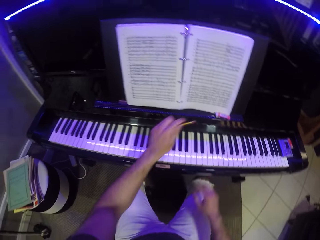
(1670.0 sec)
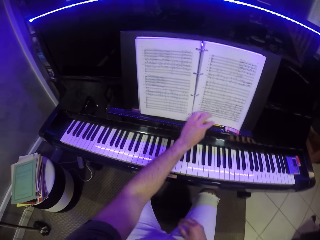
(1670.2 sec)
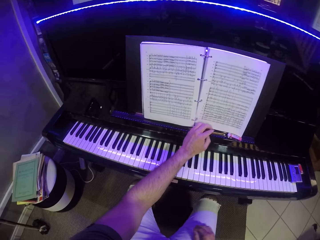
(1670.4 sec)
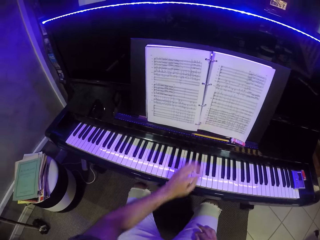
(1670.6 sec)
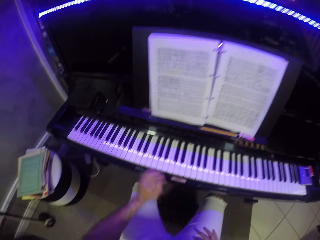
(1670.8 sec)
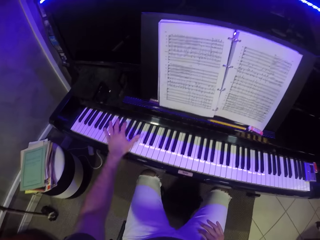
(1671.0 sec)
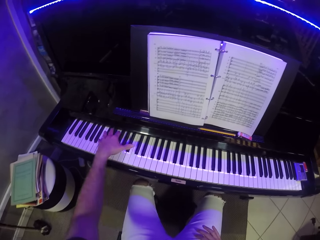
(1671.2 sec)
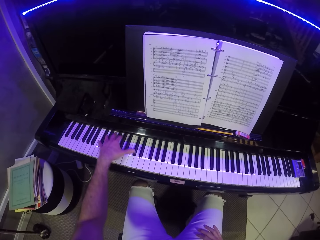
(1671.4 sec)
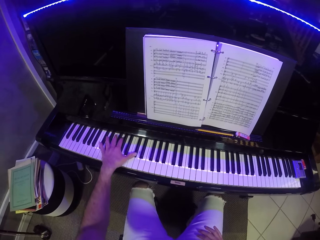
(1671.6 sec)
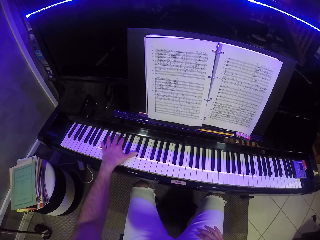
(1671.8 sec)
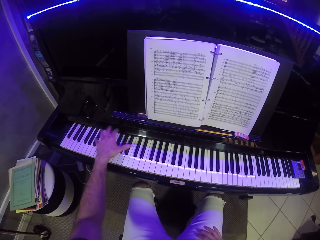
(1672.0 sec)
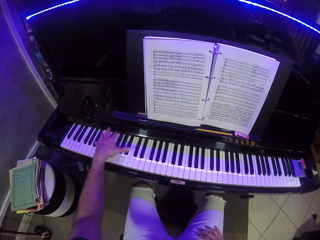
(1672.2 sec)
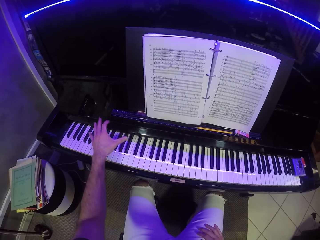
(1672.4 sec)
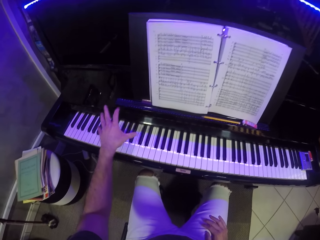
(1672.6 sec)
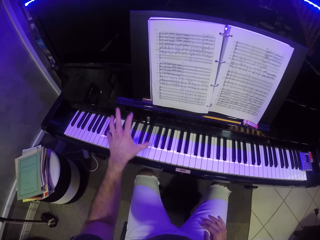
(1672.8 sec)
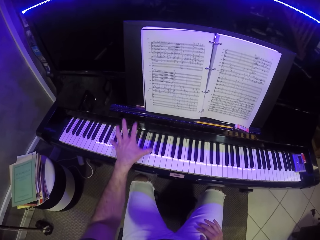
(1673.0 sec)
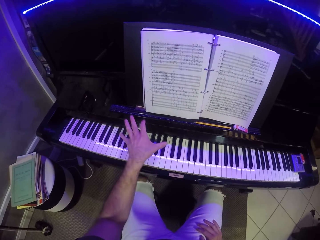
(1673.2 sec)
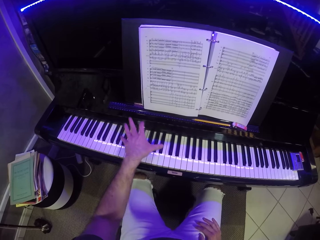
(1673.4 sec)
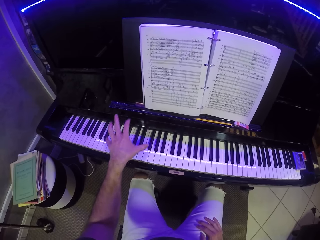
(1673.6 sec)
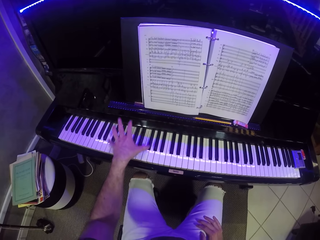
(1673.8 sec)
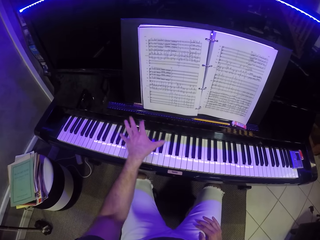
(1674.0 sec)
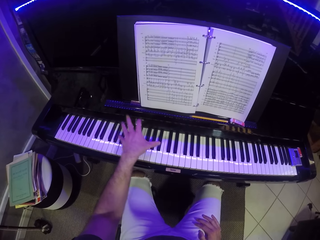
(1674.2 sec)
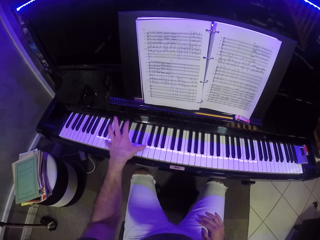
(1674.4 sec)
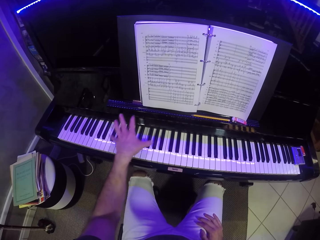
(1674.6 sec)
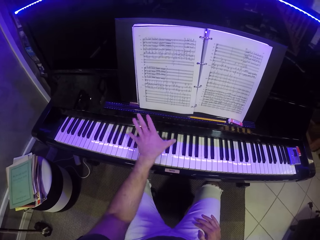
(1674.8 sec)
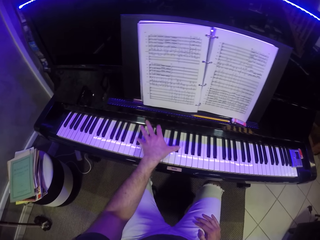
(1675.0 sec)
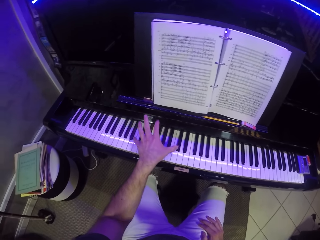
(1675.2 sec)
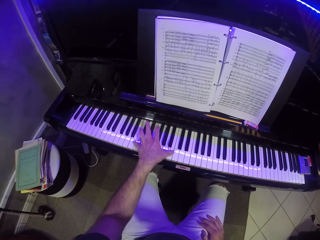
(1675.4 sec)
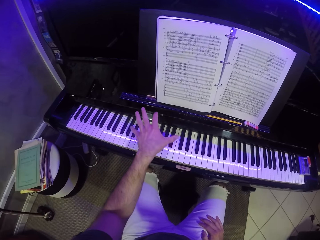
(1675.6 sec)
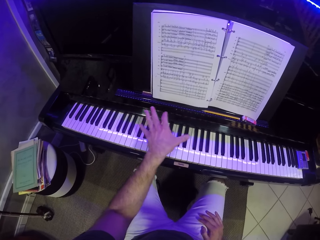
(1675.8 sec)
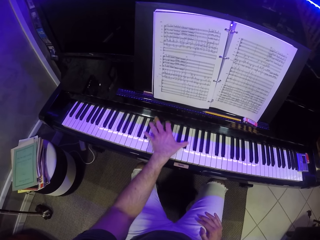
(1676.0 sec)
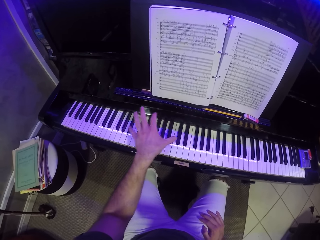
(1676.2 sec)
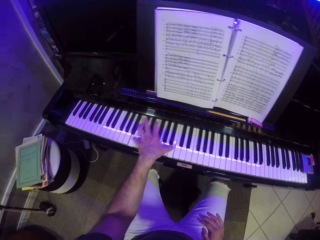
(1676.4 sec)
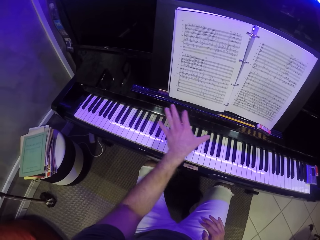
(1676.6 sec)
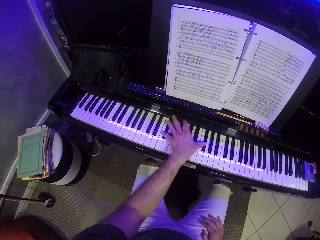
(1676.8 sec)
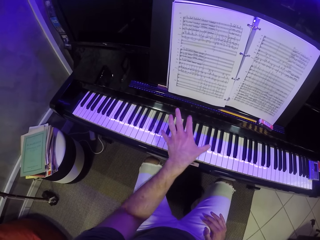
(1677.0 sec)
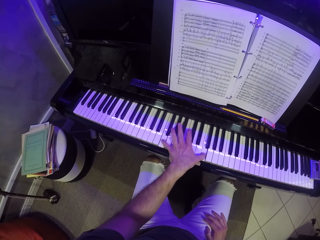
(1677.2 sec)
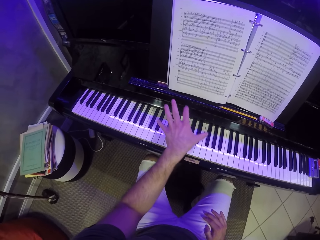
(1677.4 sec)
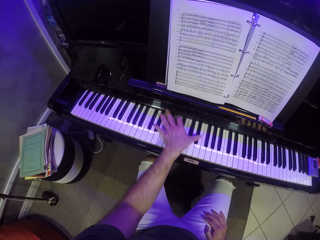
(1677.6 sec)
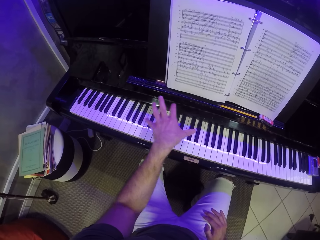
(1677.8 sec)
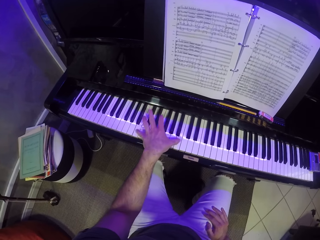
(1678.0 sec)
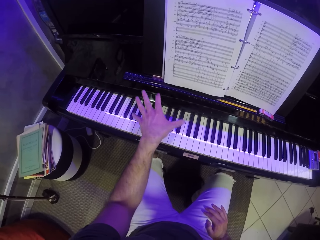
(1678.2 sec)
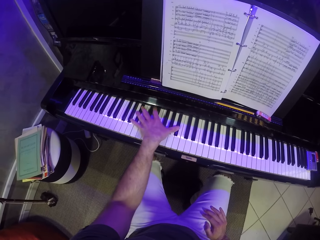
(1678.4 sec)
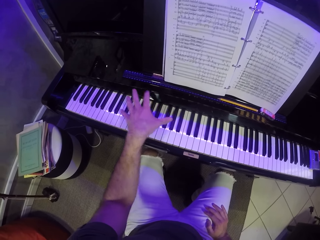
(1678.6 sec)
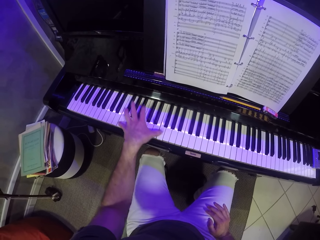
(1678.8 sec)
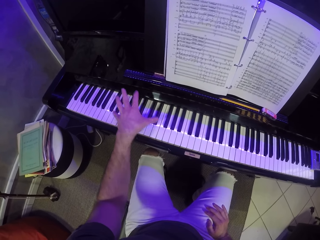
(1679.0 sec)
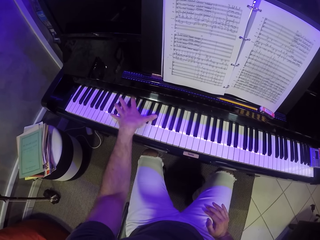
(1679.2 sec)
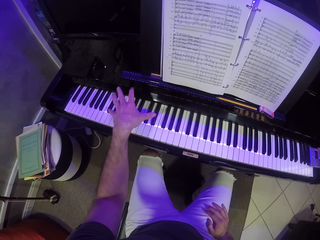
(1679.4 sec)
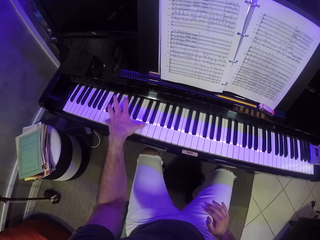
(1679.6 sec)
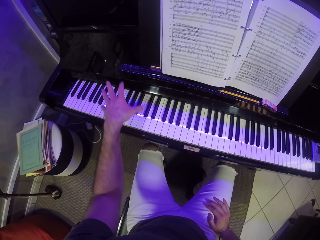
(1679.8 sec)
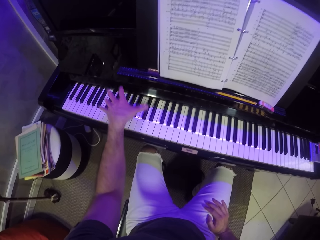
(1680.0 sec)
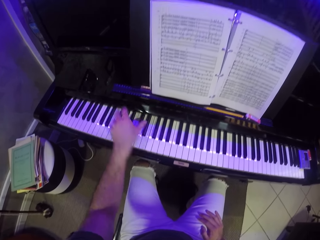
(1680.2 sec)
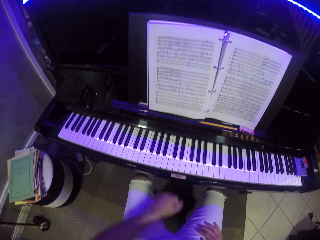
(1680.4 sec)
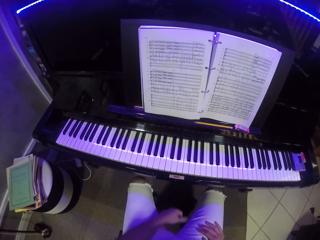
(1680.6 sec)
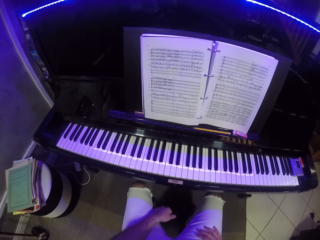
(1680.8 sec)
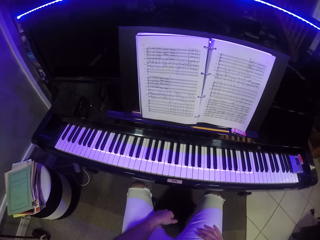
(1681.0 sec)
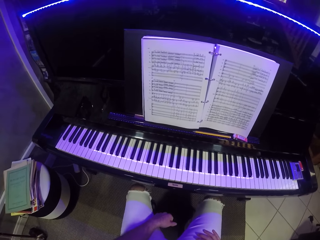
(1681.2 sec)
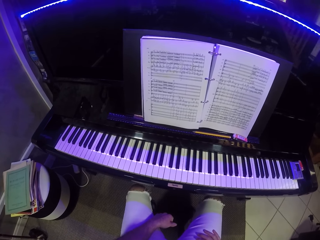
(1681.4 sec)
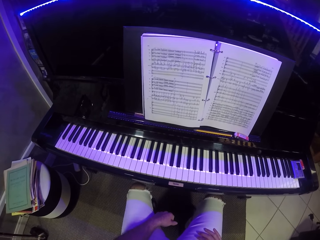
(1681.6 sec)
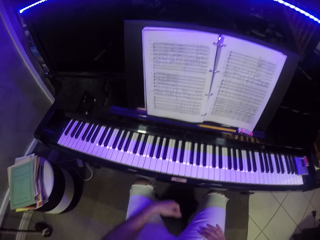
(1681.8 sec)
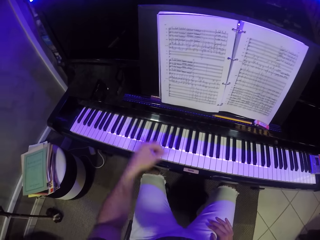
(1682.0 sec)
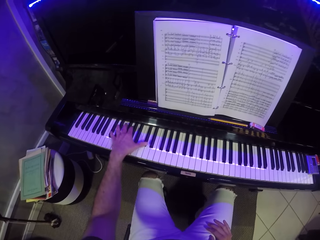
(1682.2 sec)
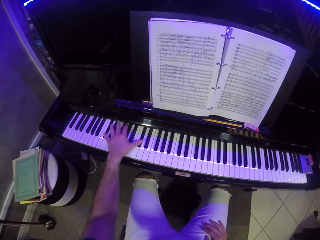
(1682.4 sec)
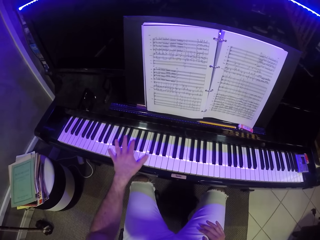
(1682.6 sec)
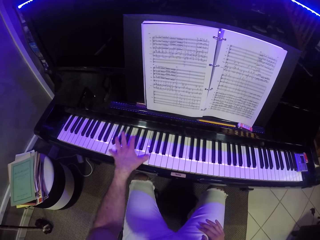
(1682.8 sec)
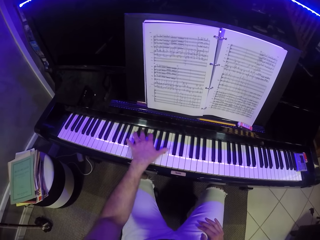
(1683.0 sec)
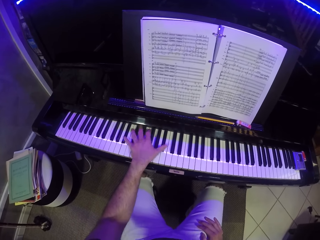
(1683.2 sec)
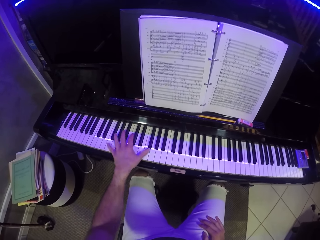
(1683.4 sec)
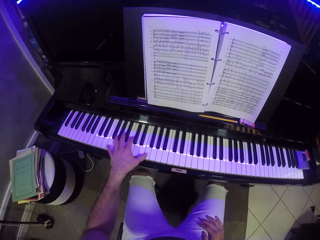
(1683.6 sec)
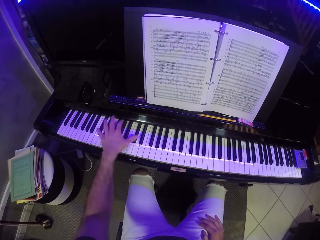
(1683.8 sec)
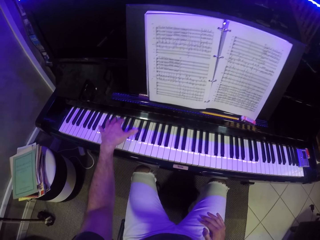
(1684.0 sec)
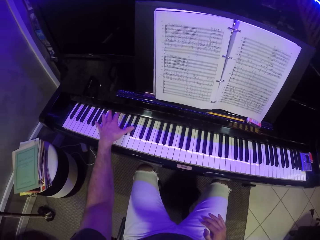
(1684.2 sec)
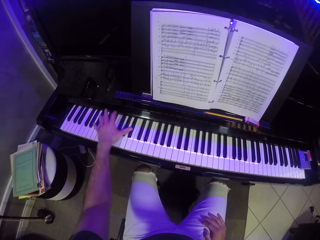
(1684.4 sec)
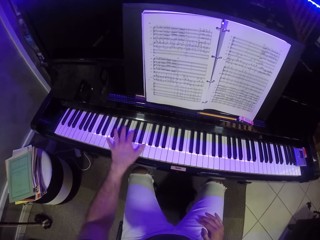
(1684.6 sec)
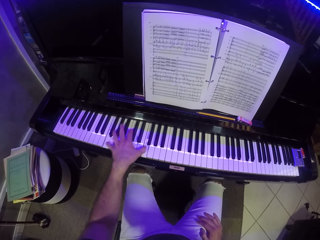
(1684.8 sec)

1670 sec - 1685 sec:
The camera wearer places the pencil on the piano with his left hand. He plays the piano with his left hand. He places his left hand on his left leg. He looks at the piano. He plays the piano with his left hand.

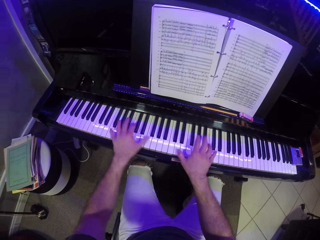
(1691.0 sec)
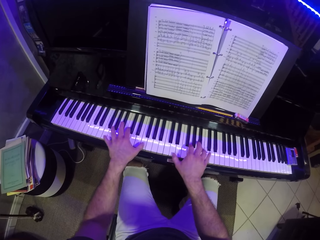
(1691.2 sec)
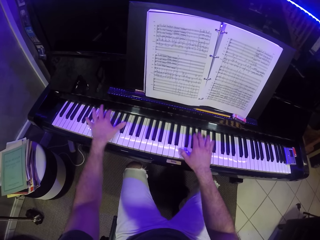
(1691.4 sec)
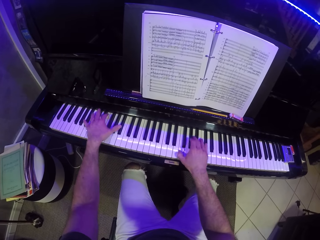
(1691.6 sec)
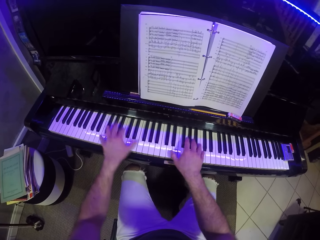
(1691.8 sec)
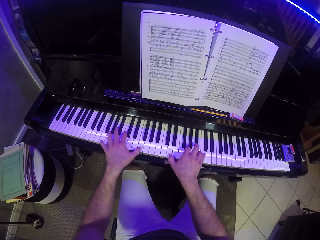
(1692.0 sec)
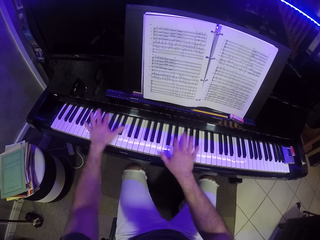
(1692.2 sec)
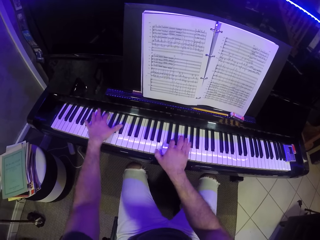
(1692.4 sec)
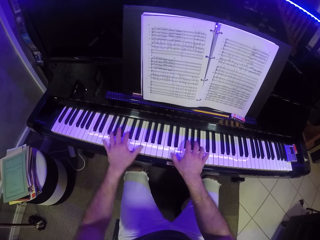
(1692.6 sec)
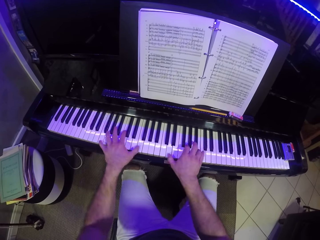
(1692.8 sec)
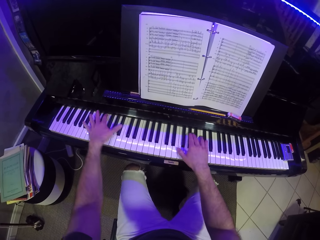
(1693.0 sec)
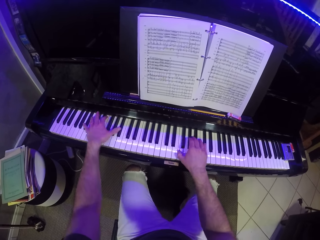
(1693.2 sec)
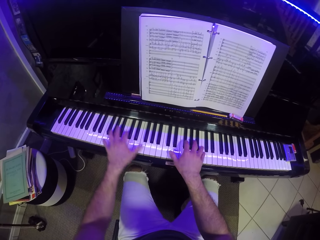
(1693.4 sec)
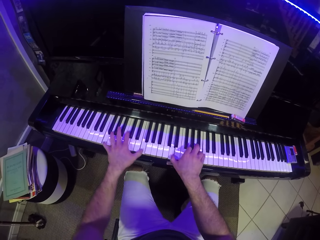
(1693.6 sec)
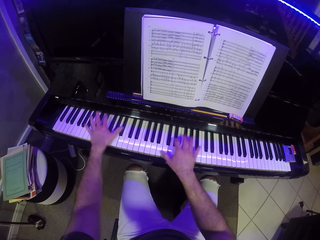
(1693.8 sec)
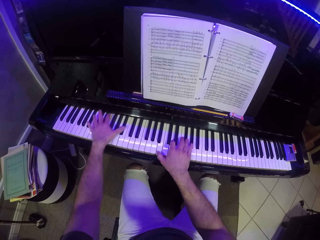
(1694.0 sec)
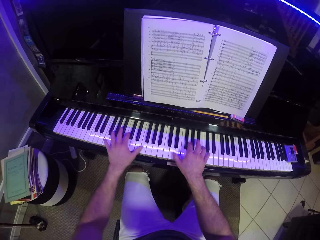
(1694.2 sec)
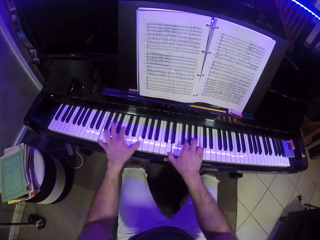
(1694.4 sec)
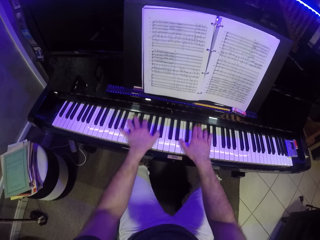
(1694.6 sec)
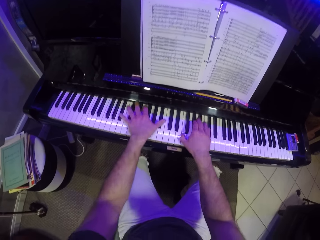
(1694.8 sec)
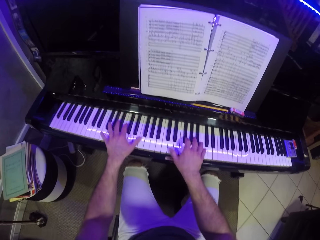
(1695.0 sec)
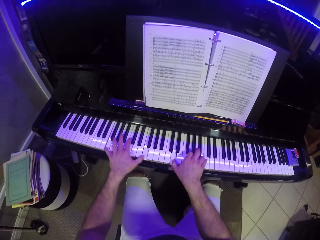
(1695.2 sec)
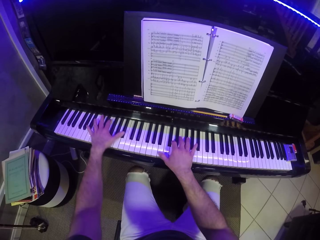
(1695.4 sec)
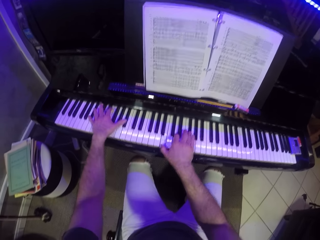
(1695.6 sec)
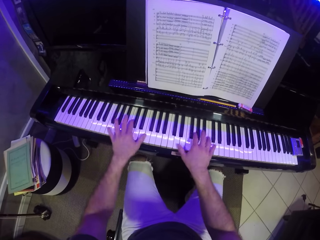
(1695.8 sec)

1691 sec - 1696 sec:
The camera wearer plays the piano with his hands.

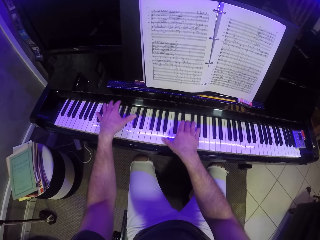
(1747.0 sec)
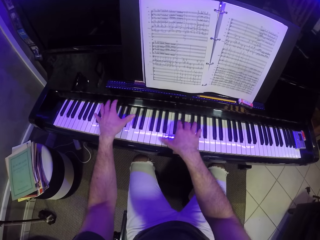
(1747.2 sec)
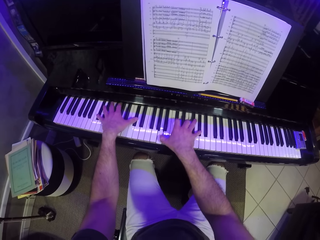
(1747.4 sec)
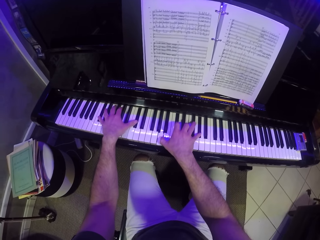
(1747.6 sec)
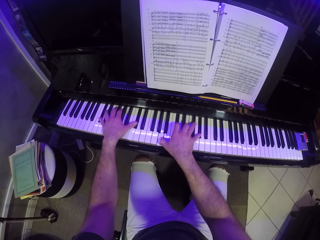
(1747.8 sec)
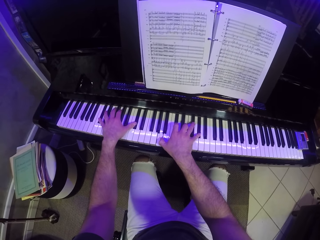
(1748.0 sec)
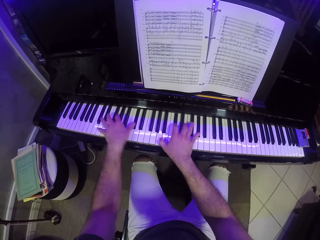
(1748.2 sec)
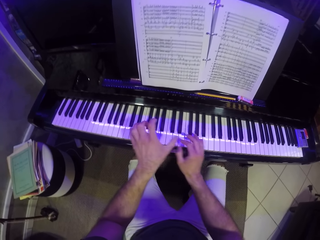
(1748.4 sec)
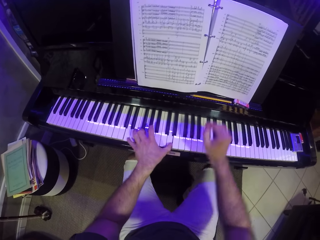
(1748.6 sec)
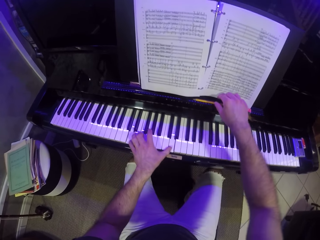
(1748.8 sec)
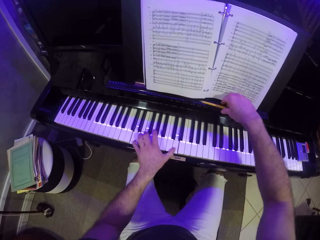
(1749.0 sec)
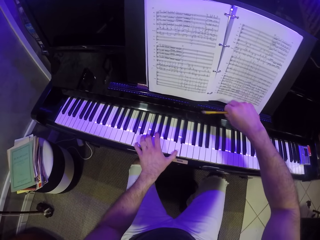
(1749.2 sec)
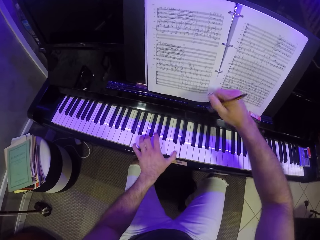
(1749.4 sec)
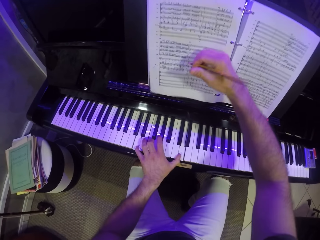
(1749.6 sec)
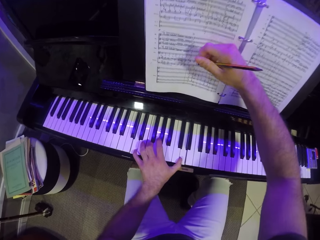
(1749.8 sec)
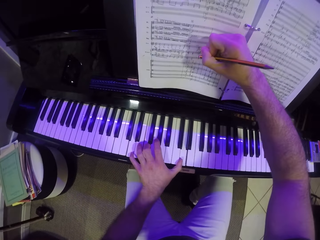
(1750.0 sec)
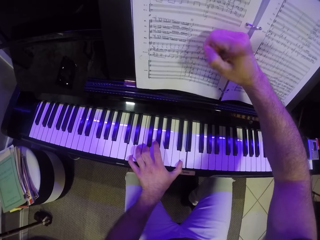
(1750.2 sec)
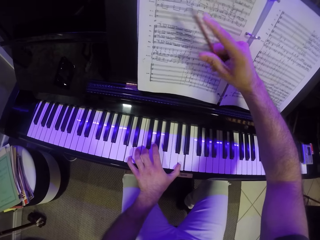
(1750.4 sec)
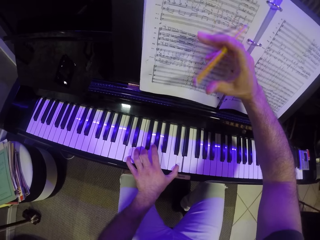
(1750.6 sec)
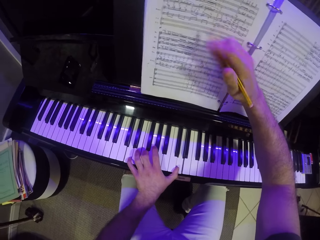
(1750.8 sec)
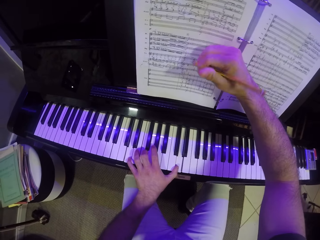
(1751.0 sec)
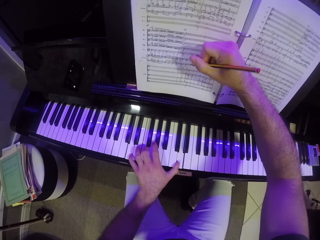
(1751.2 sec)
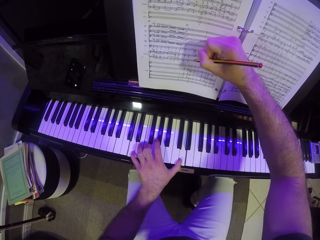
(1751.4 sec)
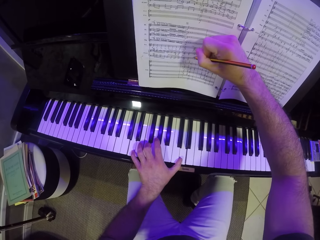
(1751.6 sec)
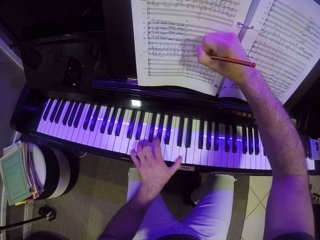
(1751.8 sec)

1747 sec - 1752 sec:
The camera wearer picks up the pencil with his right hand. He flips the pencil in his right hand. He writes on the music score book with the pencil in his right hand.
